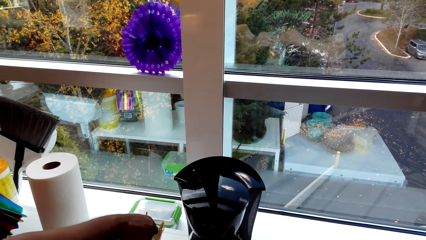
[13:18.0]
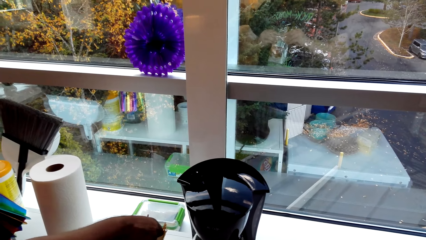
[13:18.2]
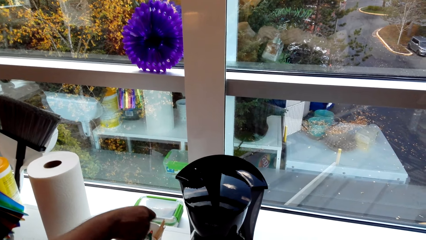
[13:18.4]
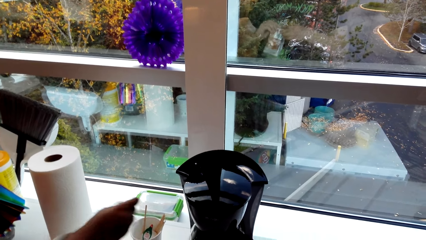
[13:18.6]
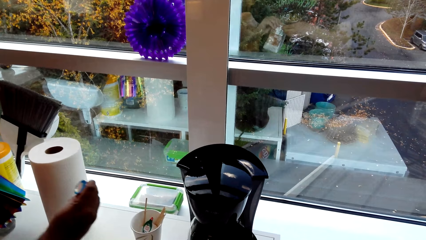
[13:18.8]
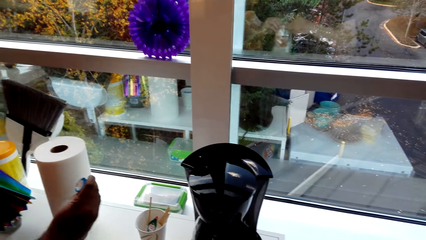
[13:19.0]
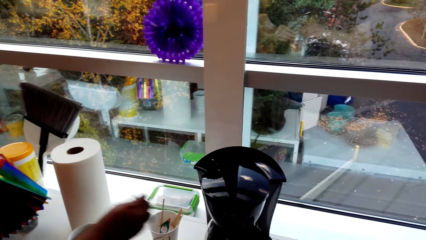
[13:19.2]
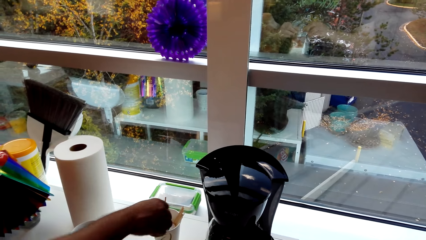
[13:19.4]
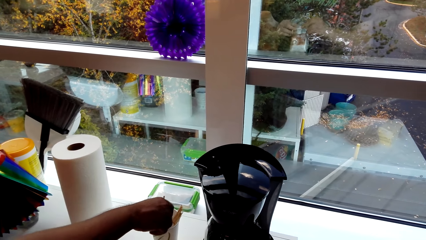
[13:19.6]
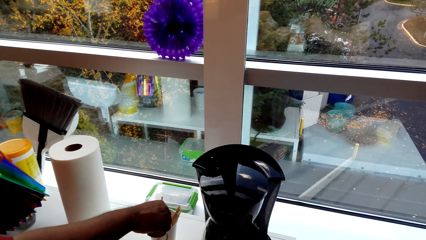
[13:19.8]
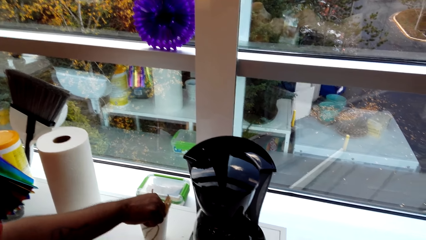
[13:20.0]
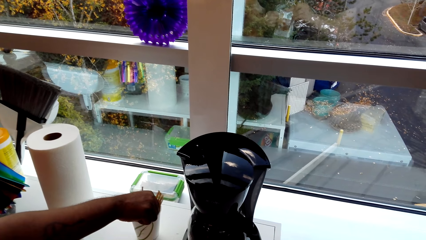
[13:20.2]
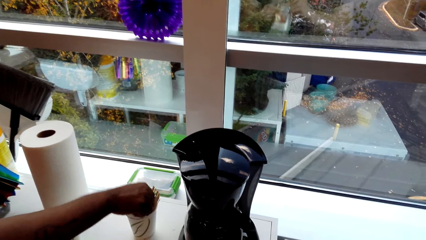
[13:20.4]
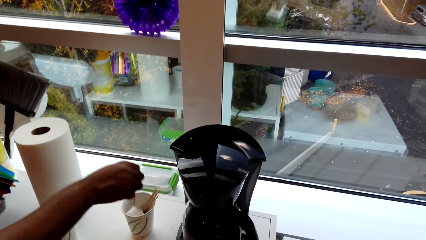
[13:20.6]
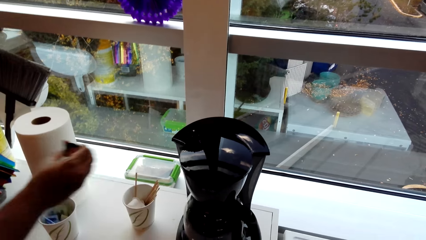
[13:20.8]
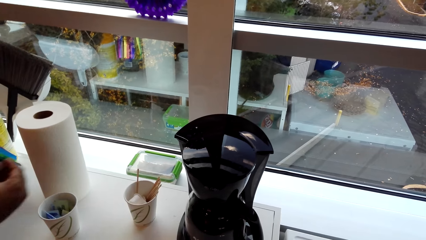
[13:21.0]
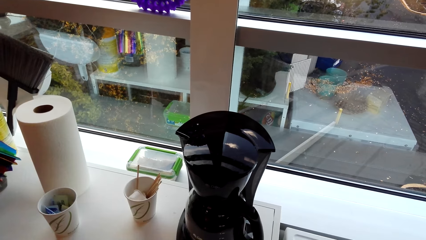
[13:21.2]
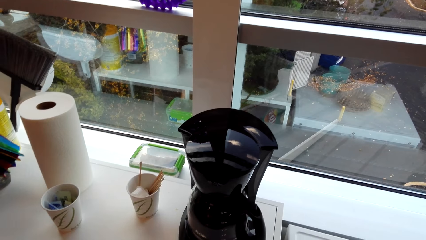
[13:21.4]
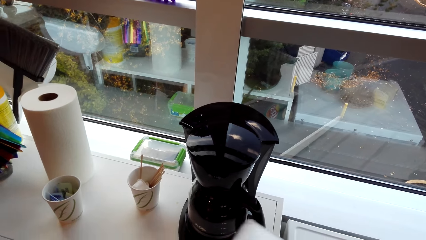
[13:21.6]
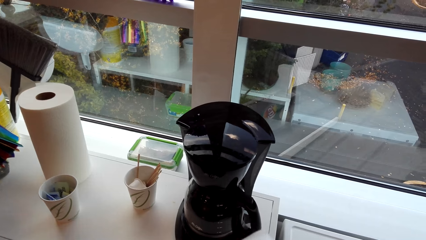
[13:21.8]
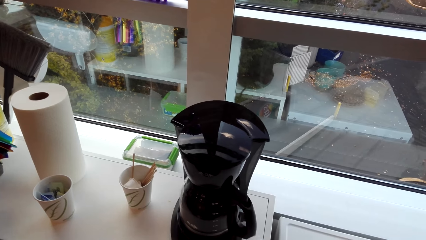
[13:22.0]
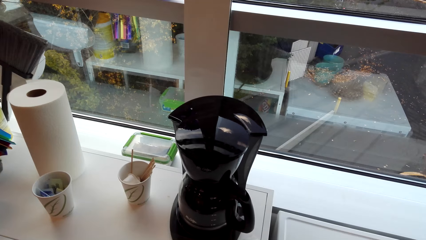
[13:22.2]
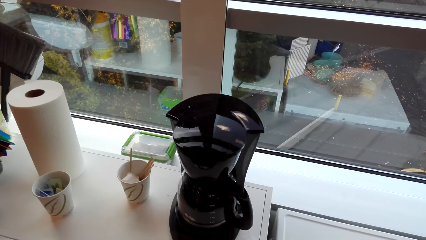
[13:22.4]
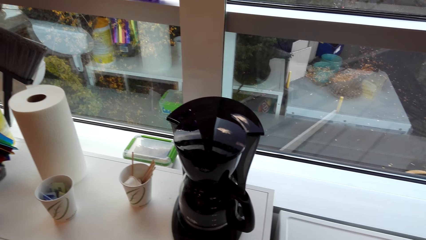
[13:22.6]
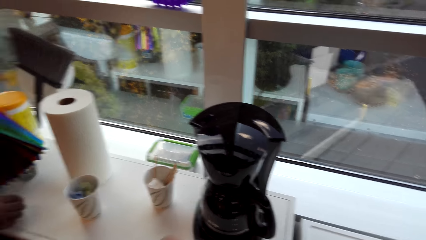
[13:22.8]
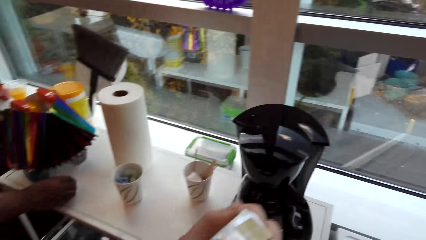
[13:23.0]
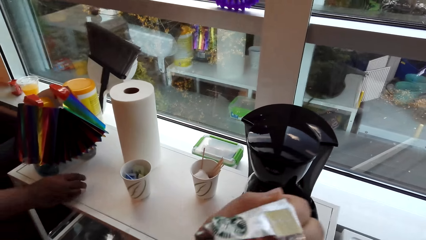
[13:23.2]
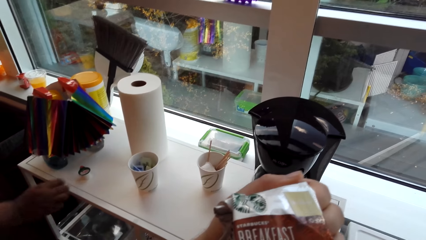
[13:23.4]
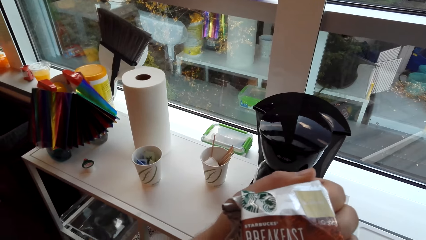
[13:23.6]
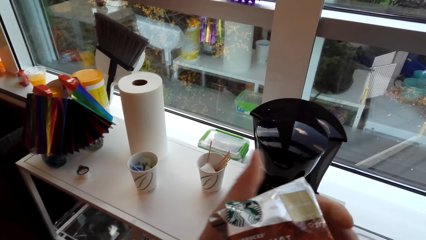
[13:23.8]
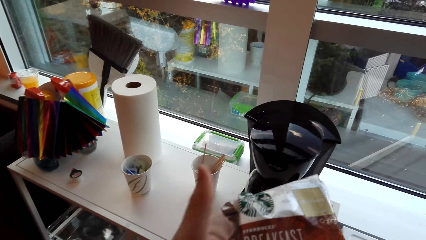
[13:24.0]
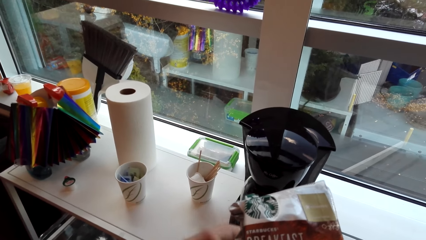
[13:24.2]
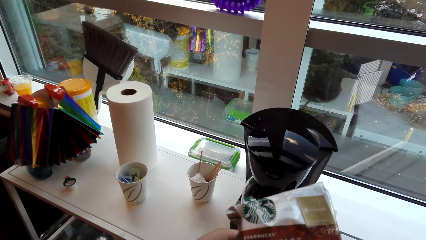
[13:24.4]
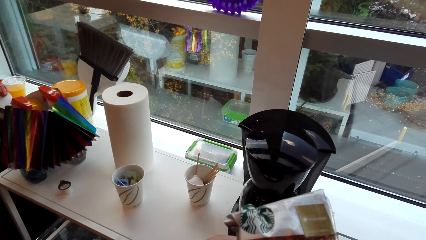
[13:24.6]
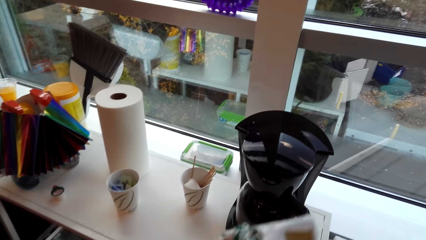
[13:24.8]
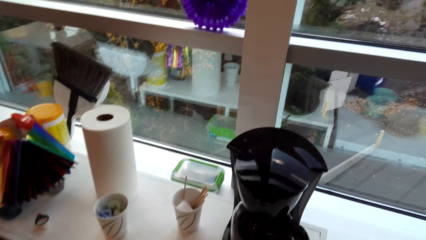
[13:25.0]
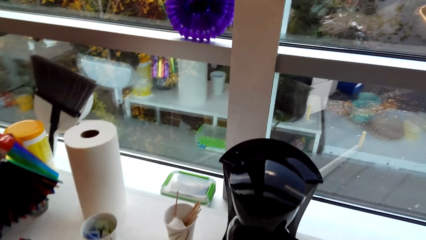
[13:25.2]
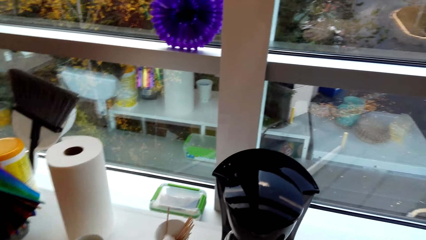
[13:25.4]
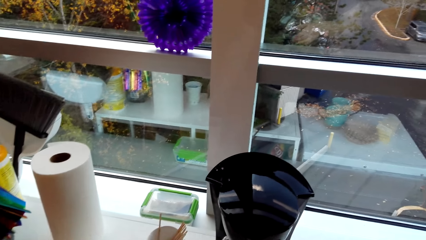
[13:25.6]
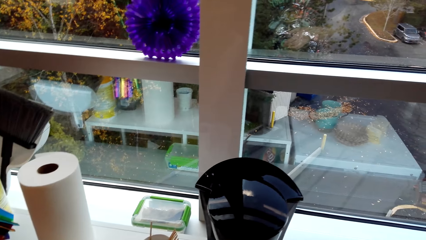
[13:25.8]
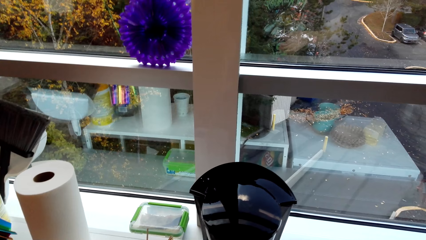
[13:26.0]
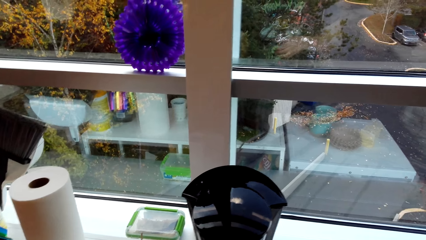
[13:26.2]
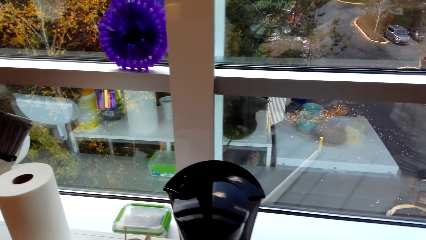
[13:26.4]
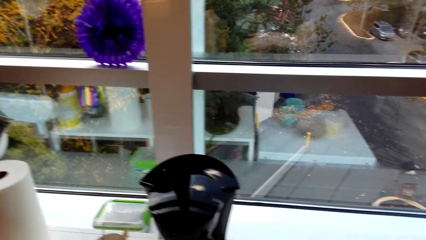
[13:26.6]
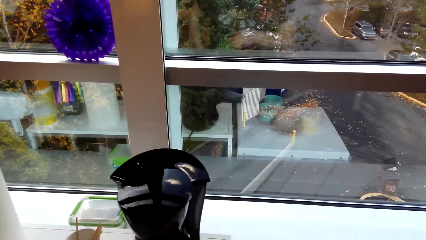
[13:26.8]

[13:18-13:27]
A man picks something from the cup. The camera wearer holds a pack of coffee.

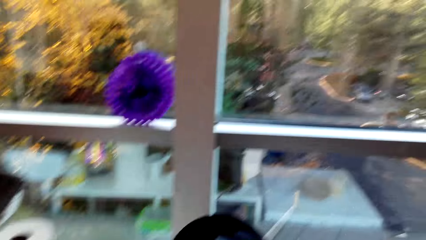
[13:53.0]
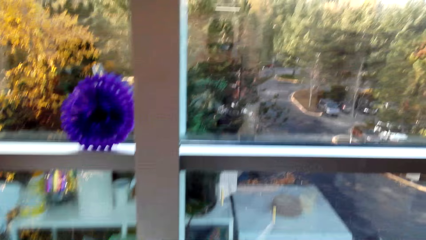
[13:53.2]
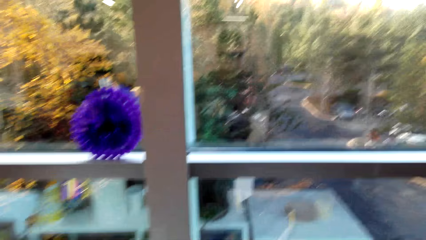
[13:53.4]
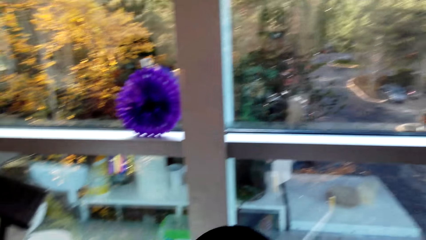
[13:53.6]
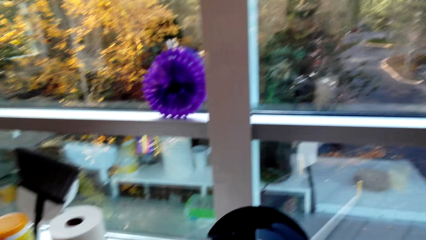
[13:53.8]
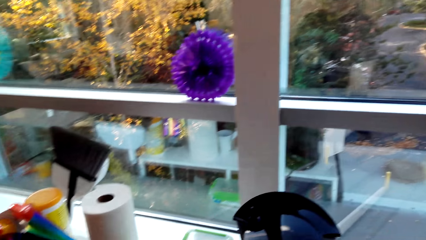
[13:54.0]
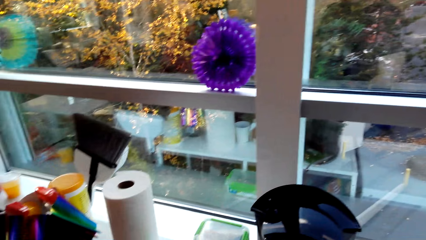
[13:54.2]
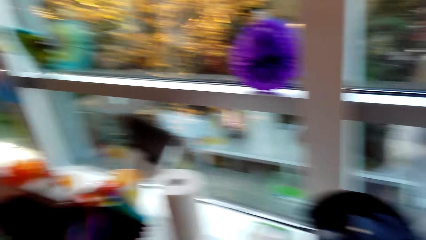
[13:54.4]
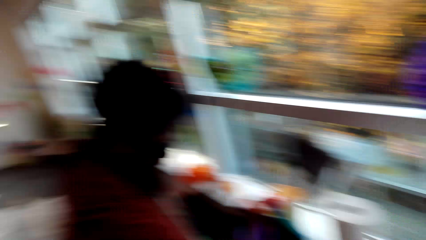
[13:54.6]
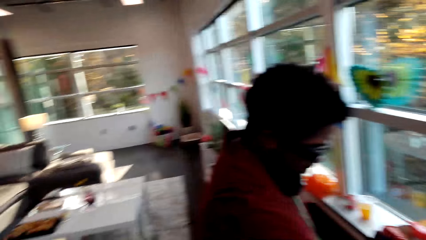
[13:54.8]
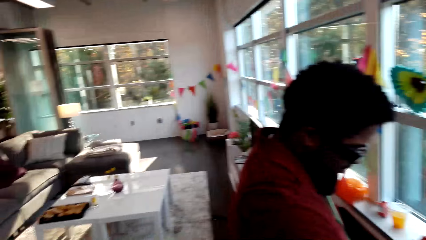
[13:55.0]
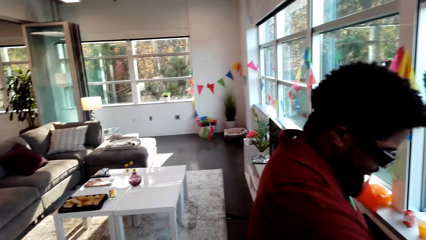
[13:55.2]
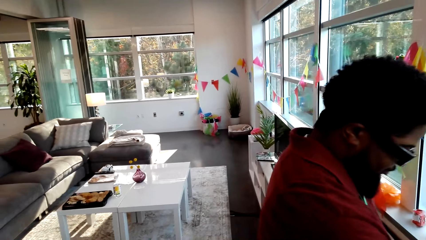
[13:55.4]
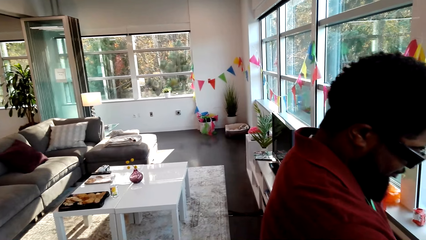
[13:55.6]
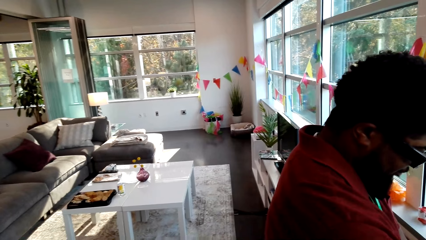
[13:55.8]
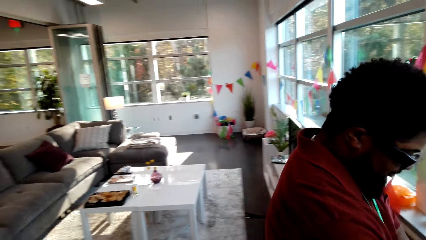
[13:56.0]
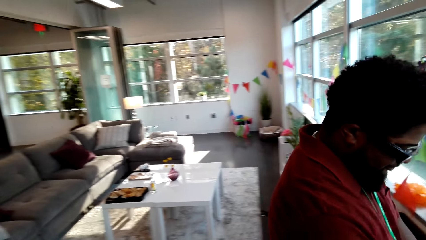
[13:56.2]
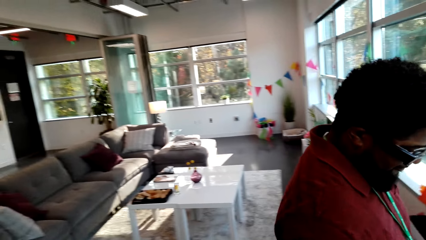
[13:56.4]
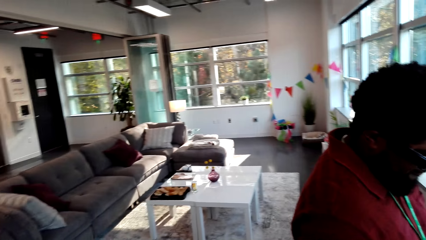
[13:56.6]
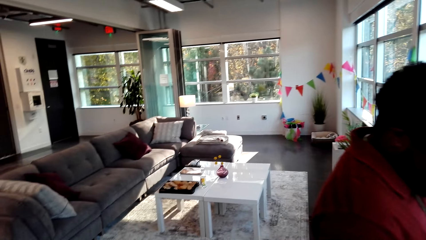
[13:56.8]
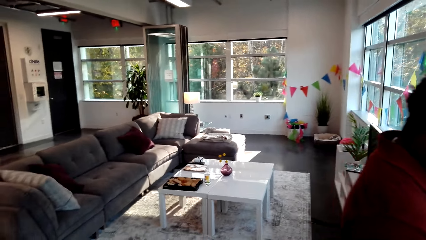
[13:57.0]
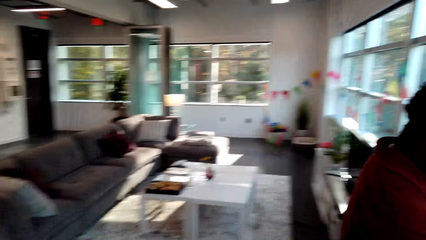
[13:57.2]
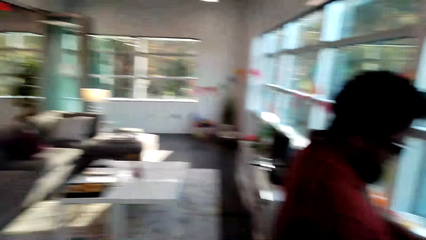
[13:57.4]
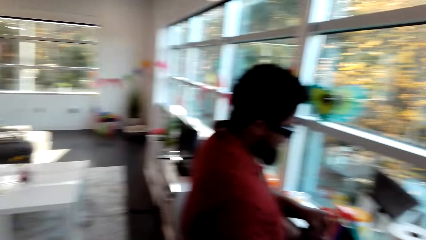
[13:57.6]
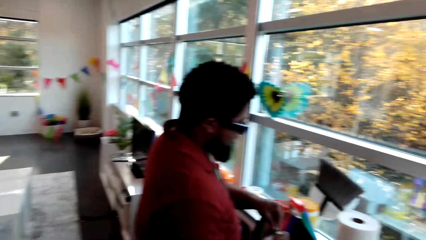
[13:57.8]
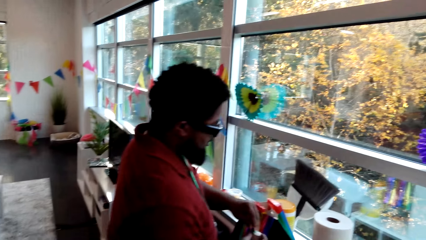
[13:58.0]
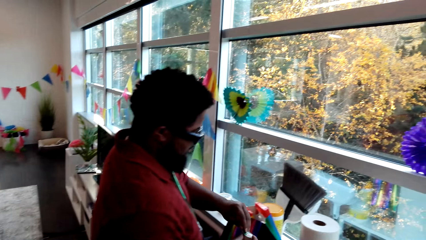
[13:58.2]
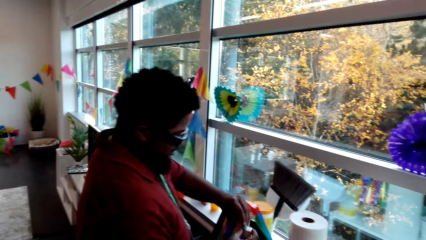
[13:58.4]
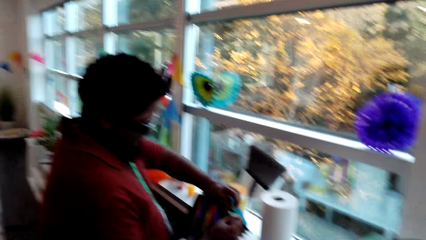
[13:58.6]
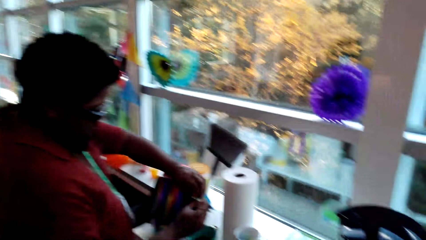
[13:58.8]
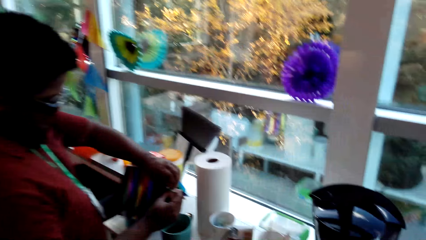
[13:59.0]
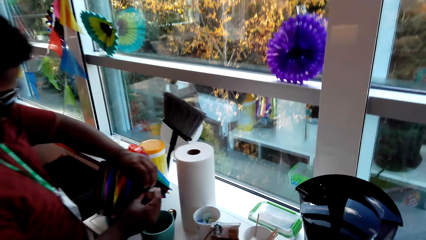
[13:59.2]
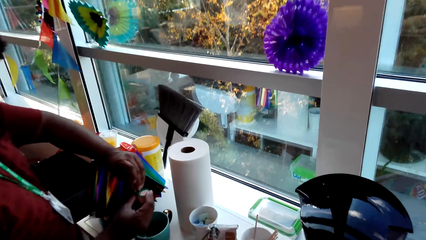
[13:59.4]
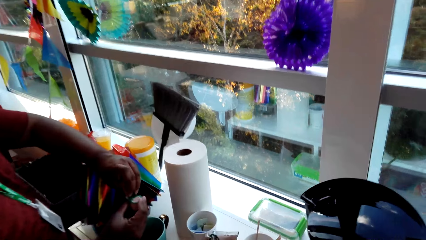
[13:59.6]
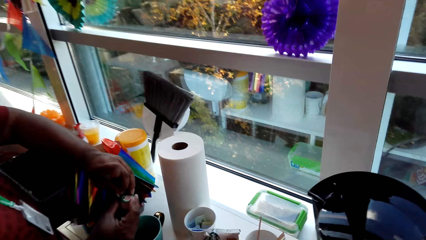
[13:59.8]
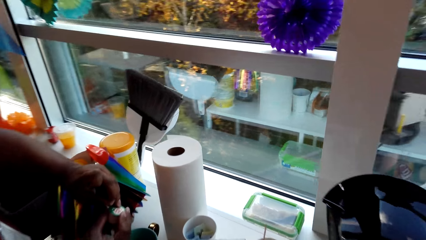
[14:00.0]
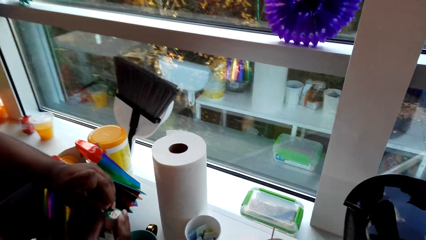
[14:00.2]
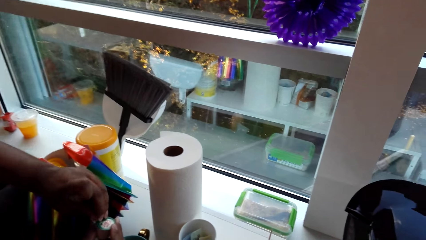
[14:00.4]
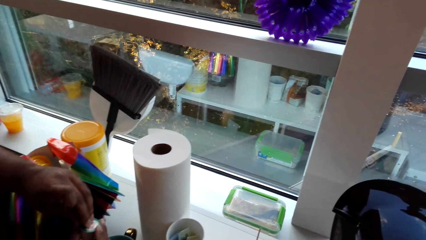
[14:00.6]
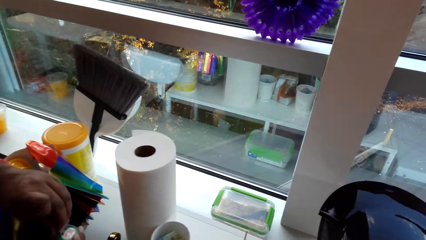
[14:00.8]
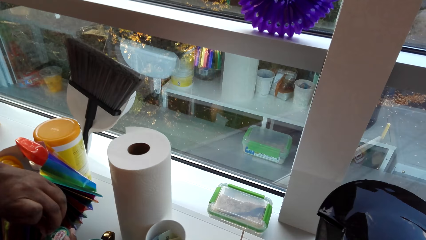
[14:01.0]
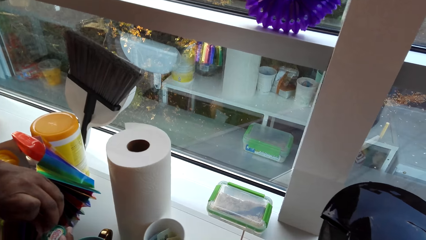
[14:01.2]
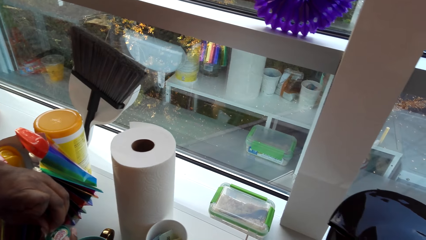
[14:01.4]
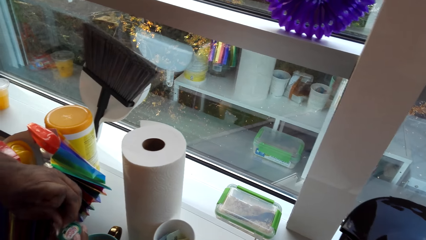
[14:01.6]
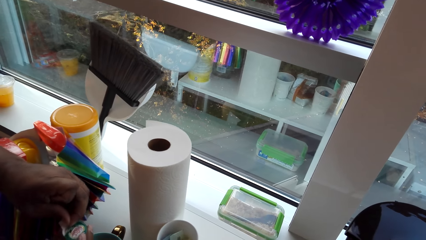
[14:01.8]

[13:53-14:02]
The camera wearer interacts with a man. The man unwraps something.
